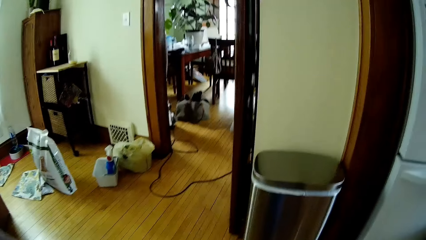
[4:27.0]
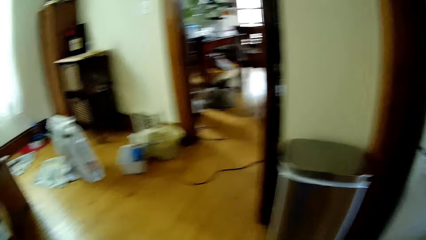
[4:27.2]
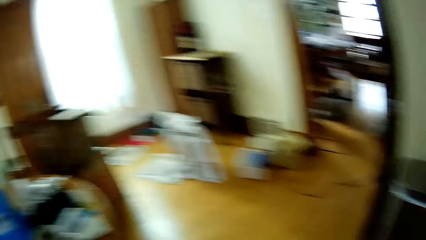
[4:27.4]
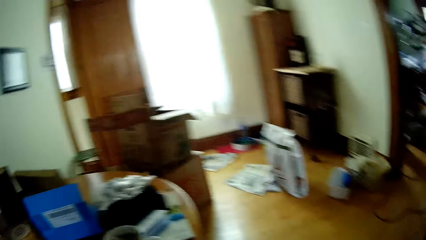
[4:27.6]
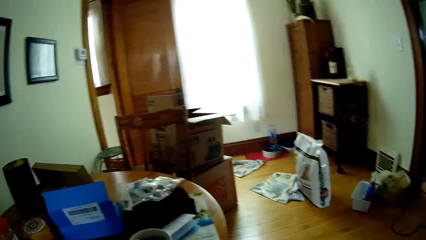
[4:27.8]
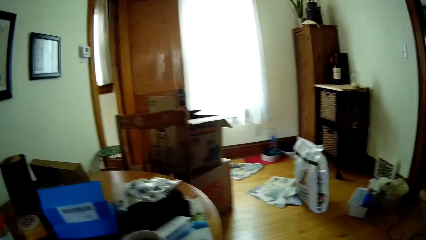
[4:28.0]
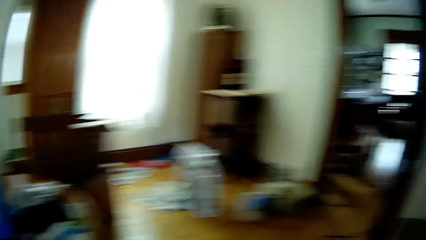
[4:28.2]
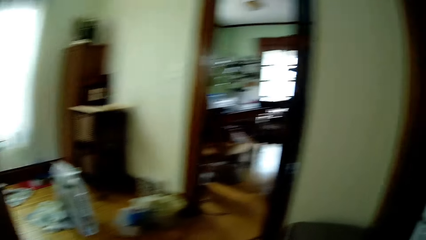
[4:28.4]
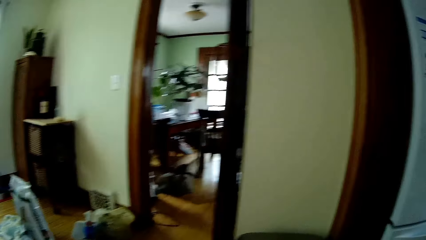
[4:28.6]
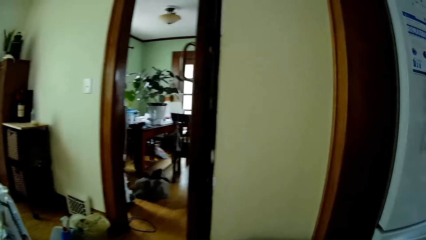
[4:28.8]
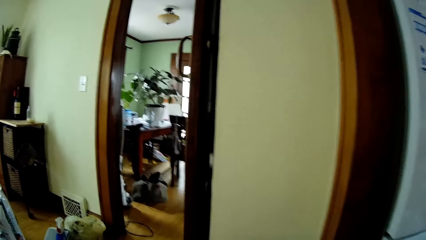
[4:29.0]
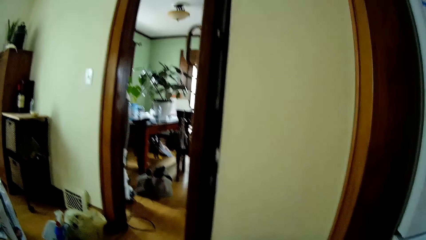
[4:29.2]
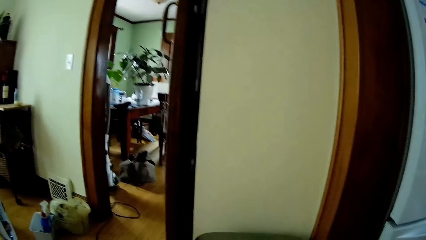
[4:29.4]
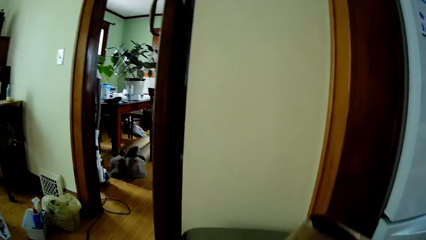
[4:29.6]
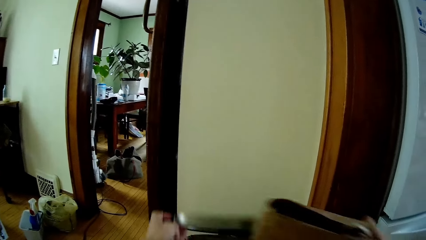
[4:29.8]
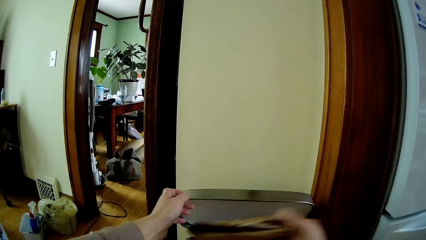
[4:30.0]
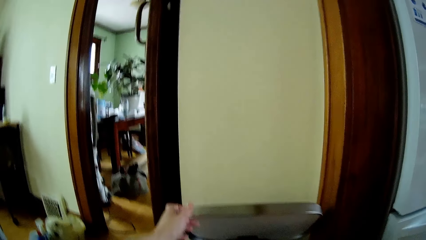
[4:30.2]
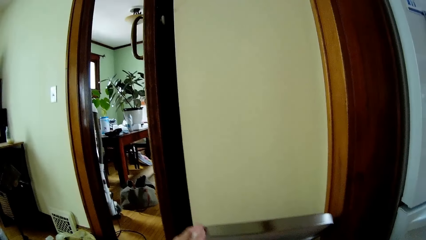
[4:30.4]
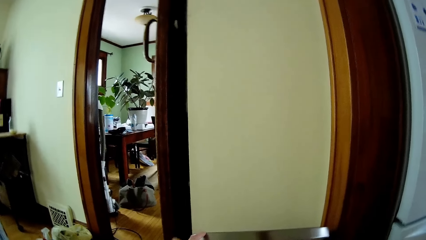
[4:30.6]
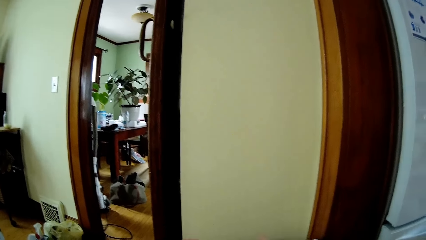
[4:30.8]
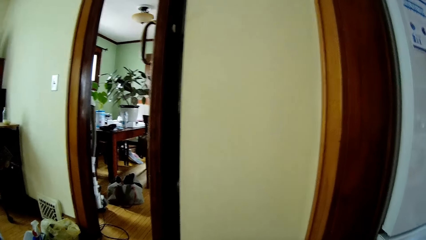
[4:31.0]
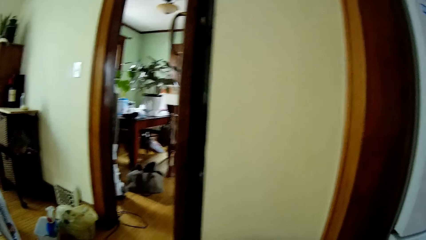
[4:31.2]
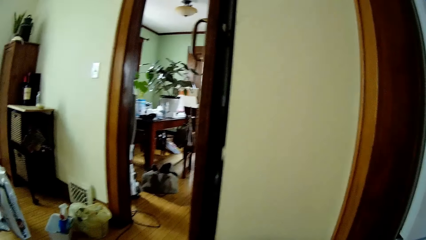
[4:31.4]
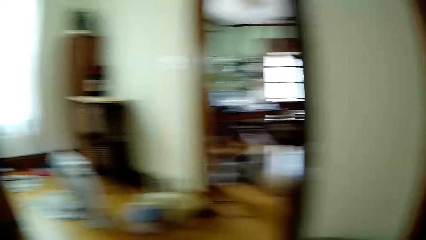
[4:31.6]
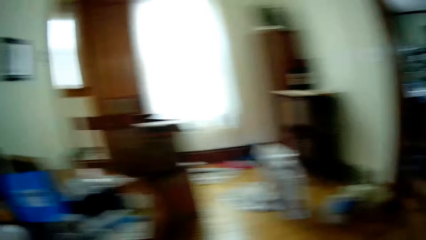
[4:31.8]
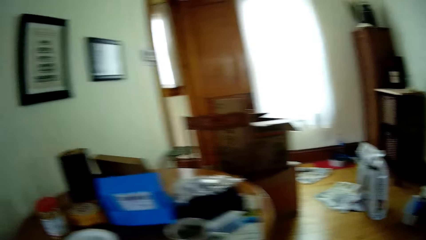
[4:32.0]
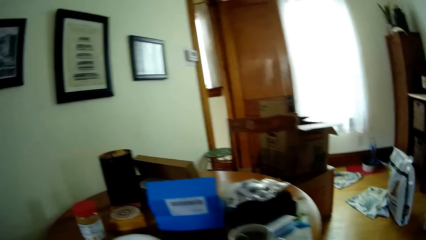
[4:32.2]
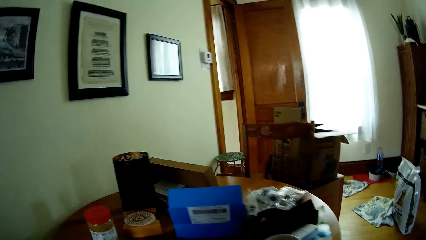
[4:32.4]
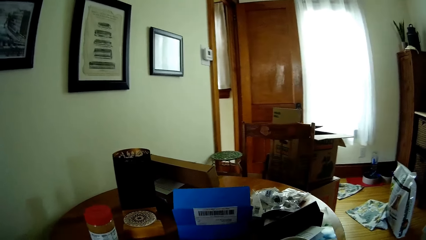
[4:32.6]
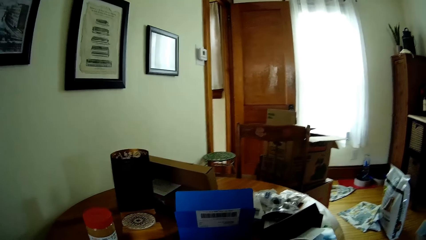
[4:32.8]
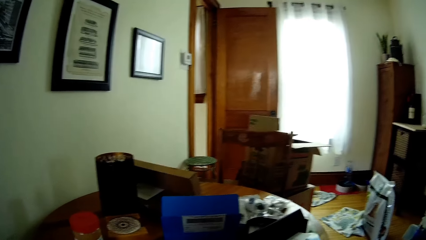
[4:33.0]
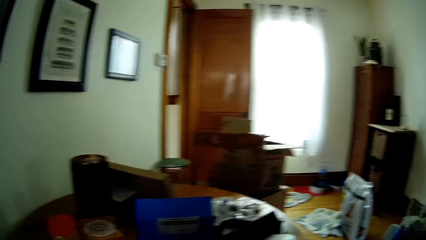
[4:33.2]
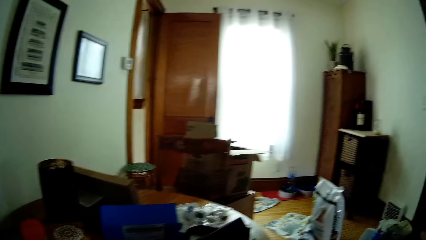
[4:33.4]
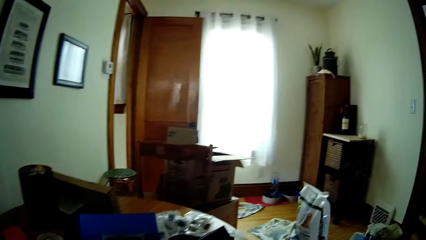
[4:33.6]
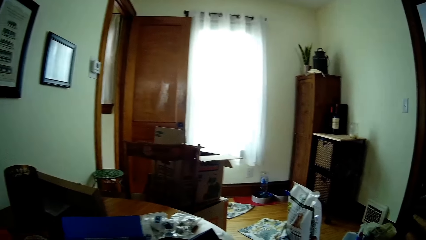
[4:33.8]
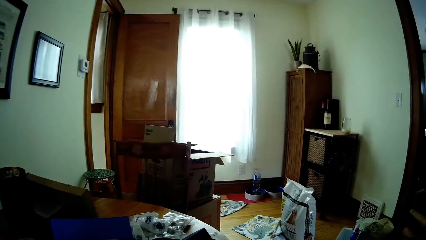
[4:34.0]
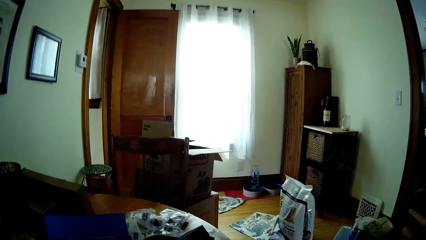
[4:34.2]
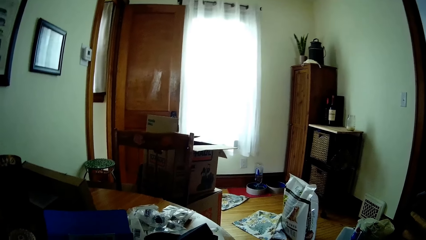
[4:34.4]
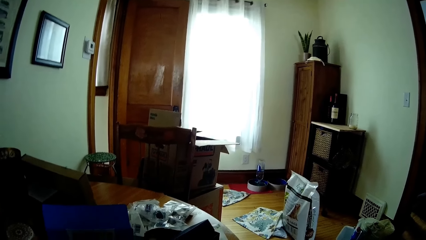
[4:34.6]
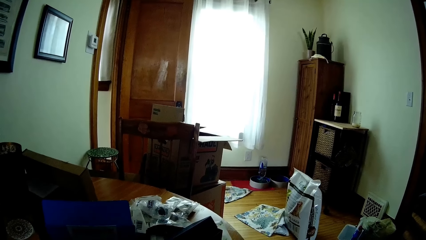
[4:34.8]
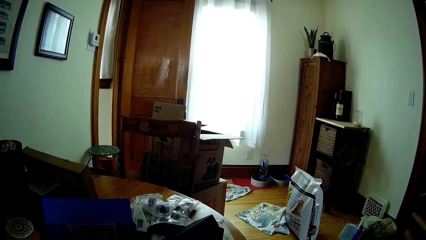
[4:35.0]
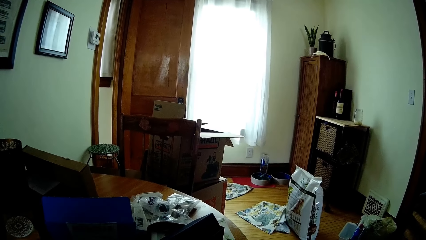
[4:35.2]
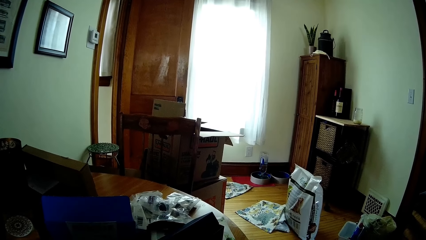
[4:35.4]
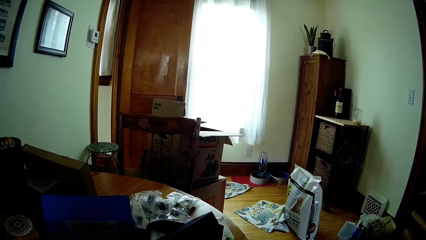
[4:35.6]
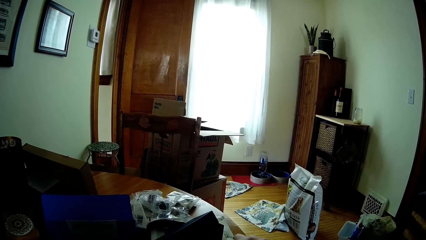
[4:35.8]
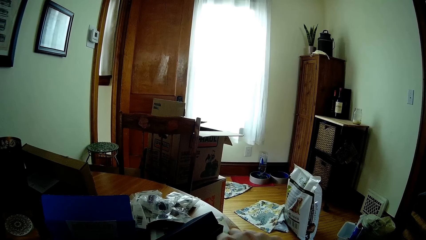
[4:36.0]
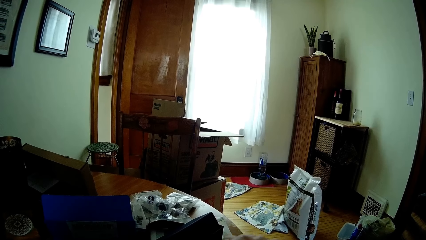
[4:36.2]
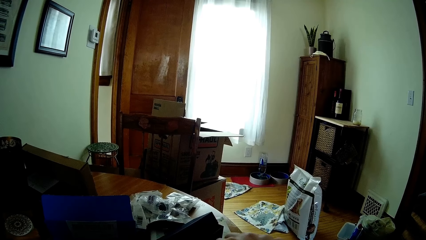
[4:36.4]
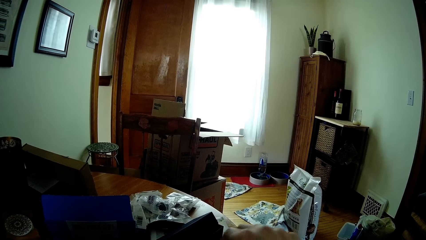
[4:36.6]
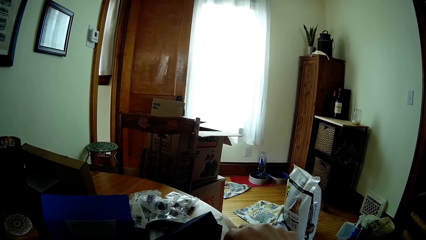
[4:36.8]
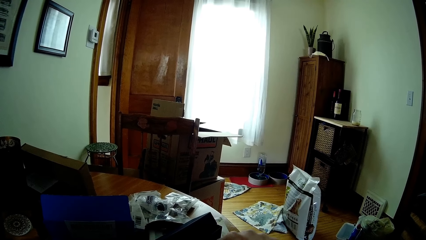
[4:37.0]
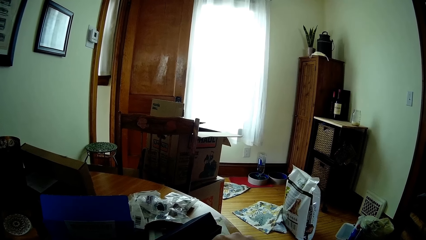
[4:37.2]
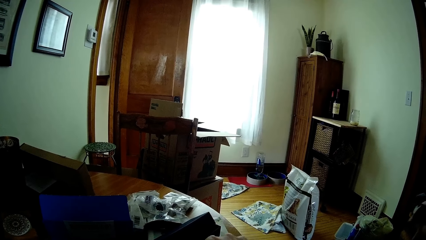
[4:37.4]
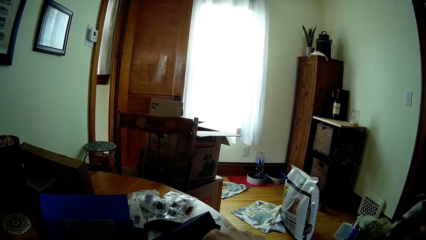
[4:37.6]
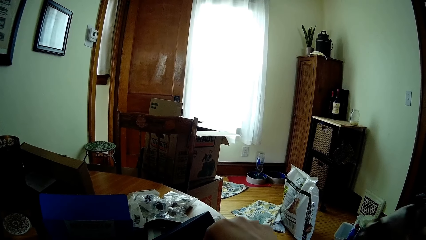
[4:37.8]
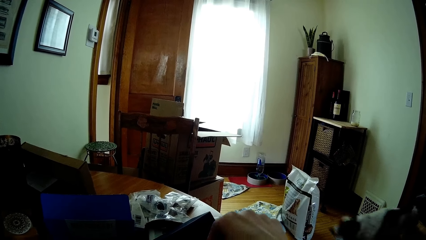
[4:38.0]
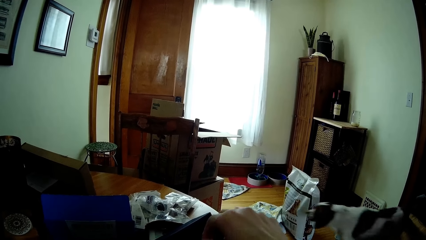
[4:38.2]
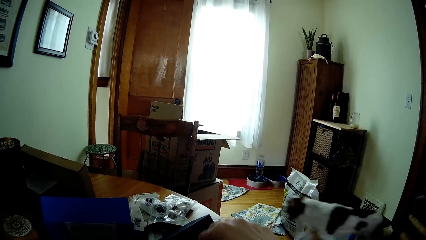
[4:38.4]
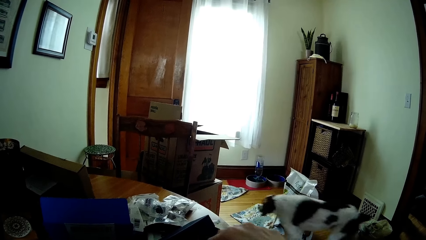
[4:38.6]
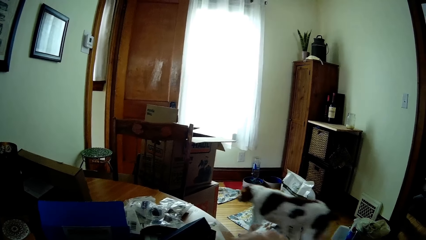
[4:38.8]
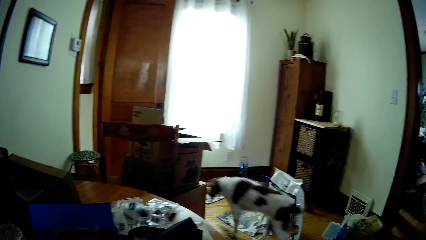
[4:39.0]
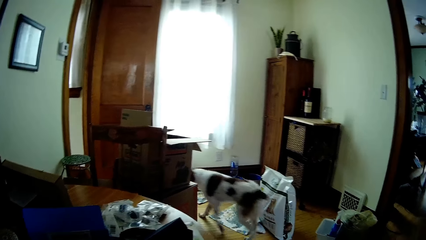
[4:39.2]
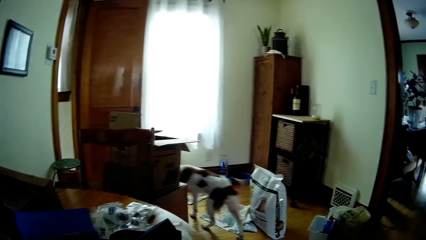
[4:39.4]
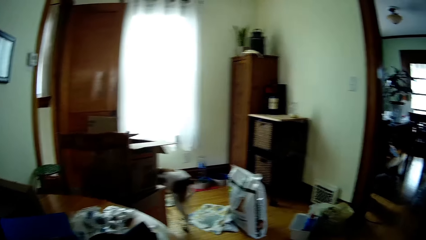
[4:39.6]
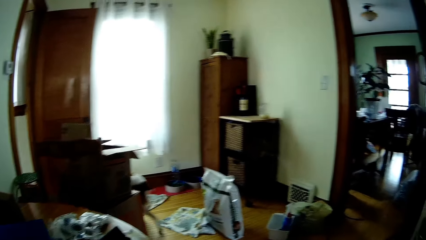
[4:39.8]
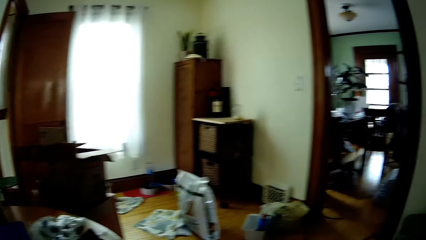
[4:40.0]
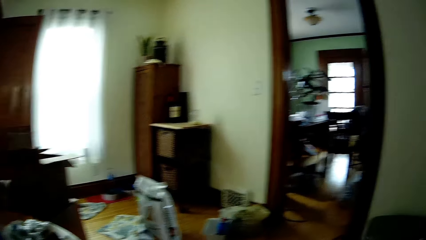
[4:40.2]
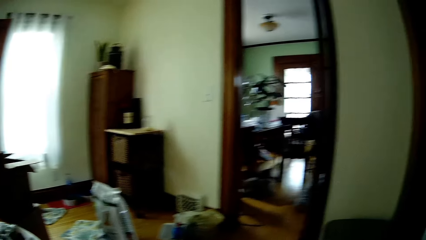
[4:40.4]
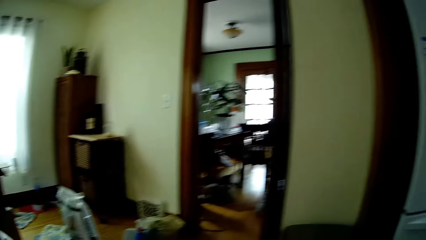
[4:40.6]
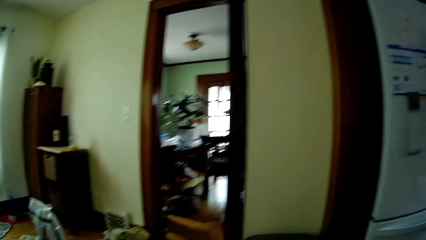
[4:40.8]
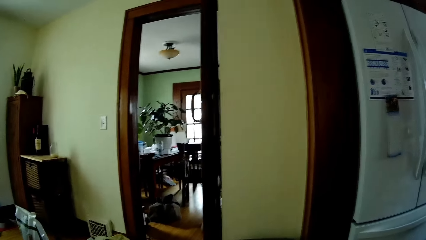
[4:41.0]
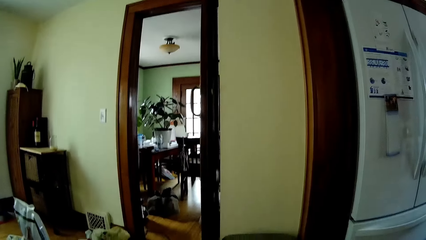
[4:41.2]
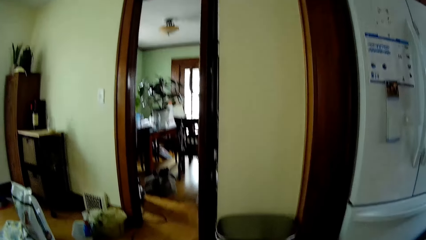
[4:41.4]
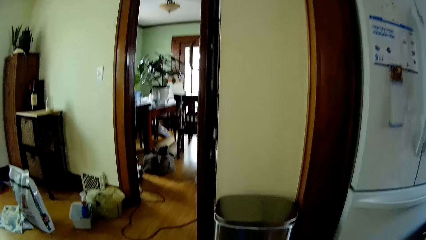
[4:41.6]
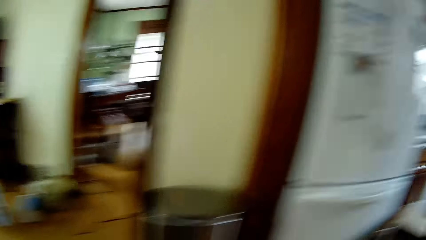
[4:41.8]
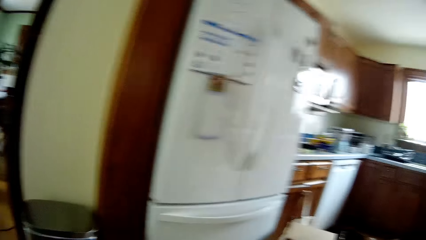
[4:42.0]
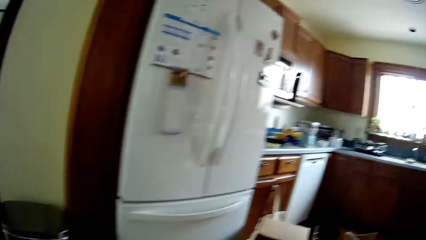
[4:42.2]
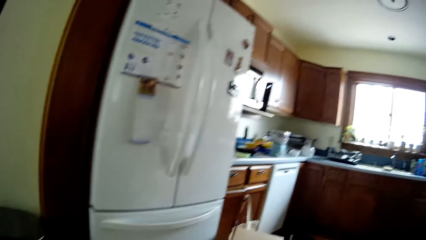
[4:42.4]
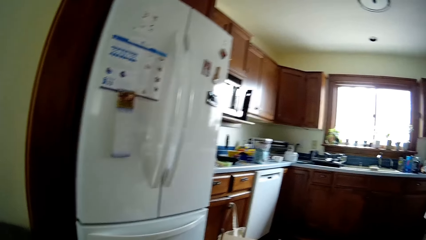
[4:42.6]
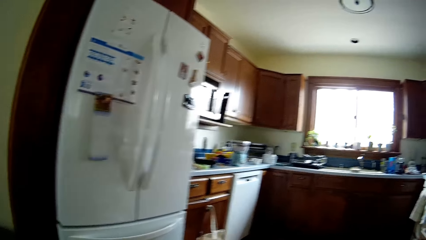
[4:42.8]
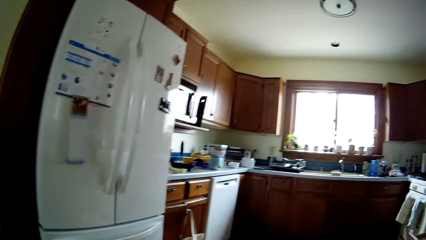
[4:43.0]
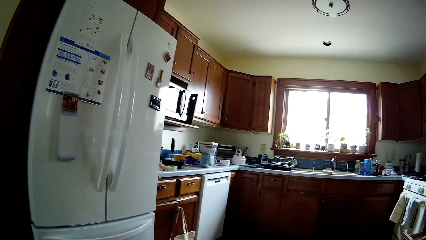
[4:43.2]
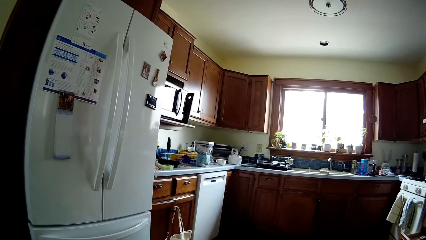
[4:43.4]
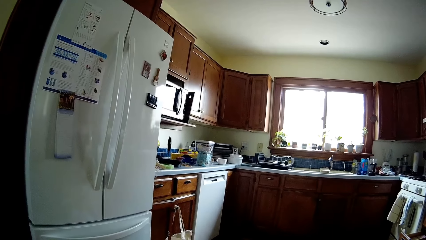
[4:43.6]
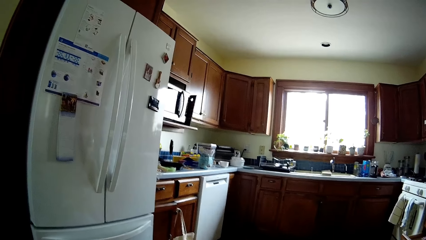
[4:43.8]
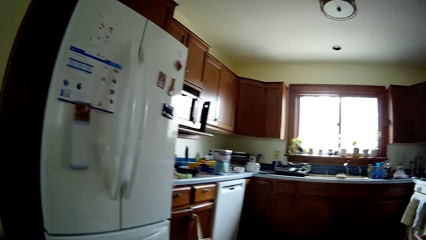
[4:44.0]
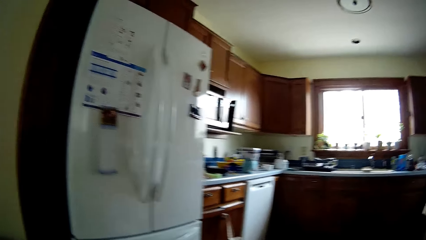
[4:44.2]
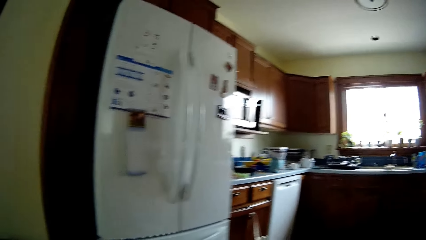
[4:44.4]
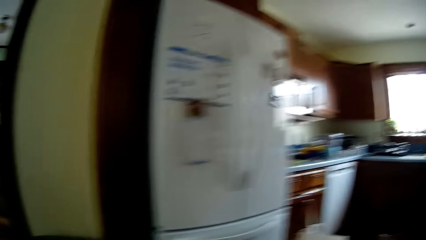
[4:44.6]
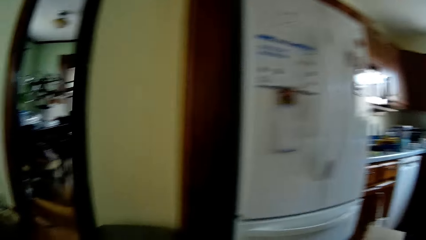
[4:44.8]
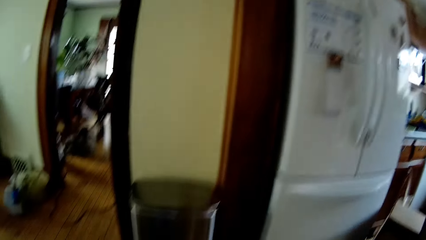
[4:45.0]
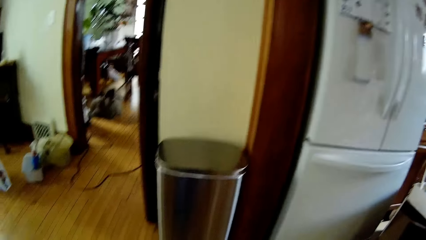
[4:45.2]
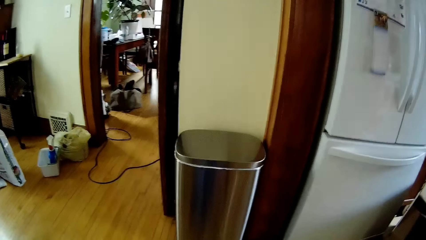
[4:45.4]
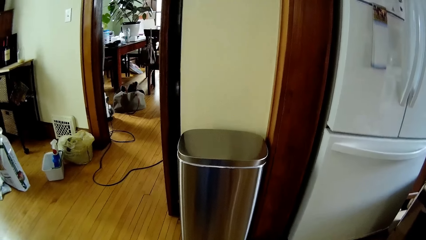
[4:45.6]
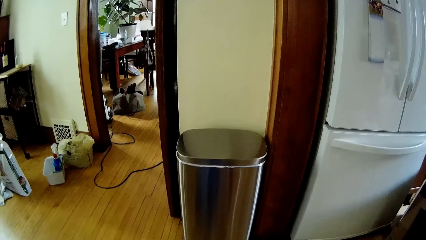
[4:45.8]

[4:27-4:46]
The camera wearer looks around. She lifts up the lid of a recycle bin with her left hand. She dumps the envelope into the bin with her right hand. She closes the recycle bin and looks around. She stirs tea with her right hand. The dog walks into the foyer from the dining room. The camera wearer looks around.
